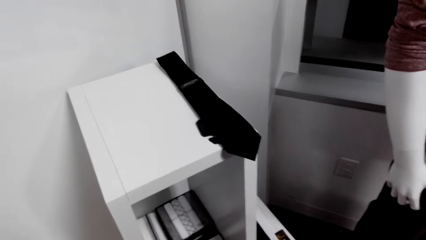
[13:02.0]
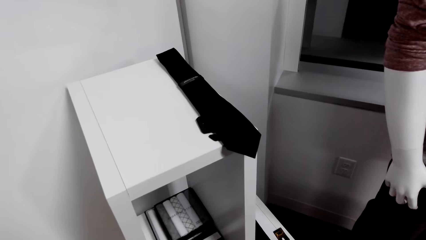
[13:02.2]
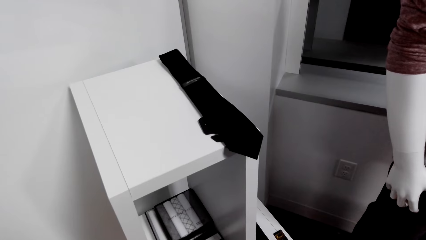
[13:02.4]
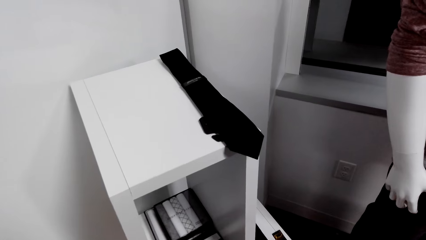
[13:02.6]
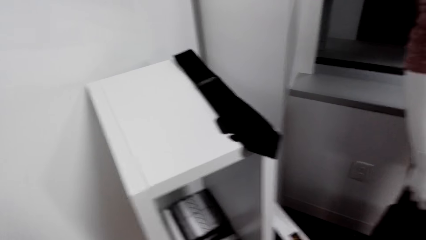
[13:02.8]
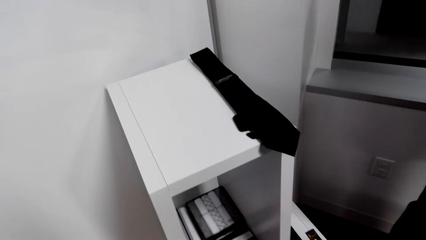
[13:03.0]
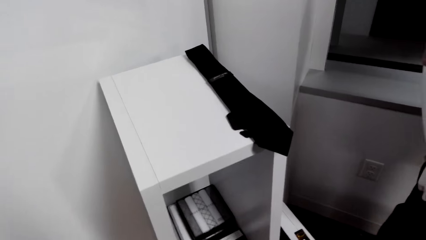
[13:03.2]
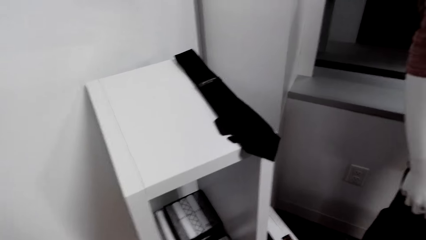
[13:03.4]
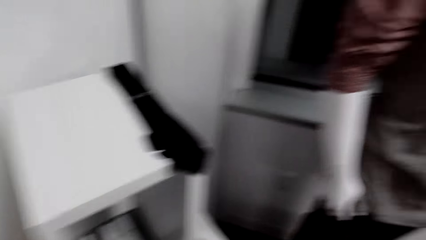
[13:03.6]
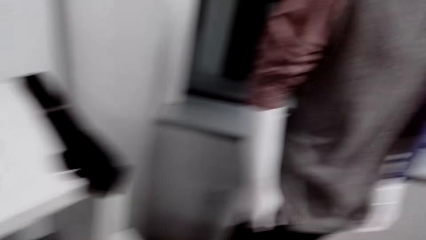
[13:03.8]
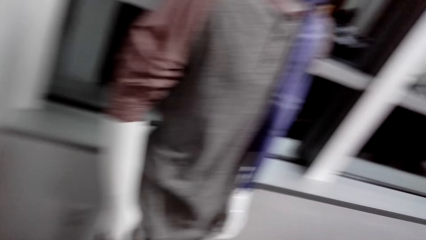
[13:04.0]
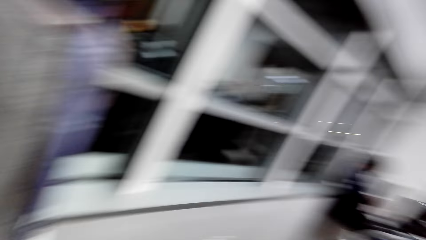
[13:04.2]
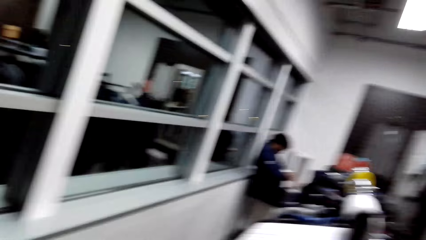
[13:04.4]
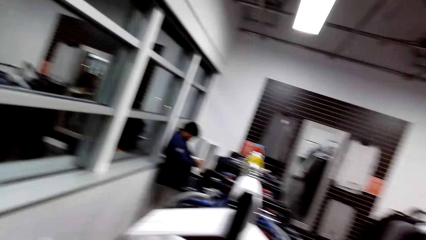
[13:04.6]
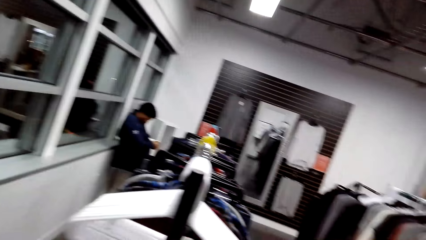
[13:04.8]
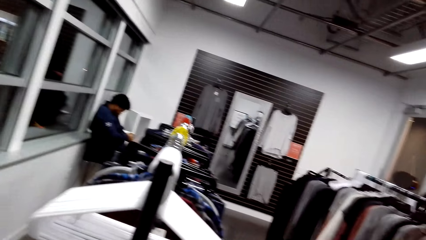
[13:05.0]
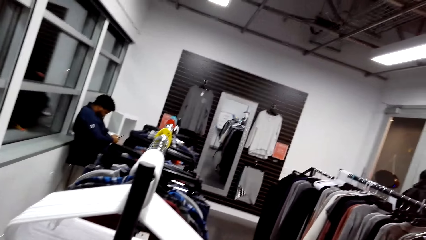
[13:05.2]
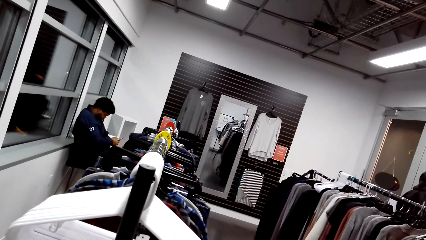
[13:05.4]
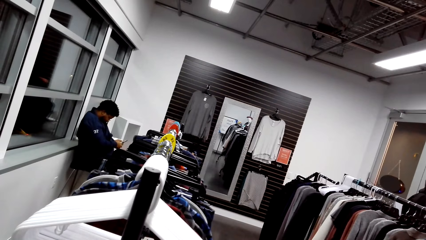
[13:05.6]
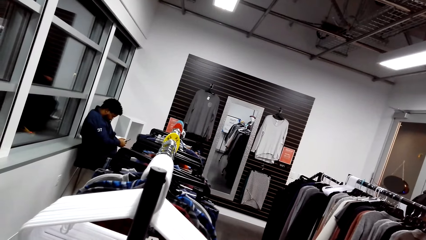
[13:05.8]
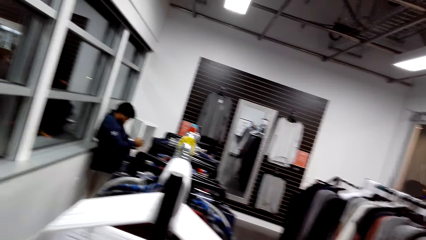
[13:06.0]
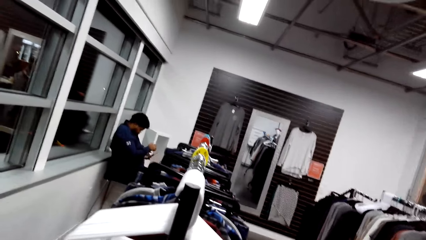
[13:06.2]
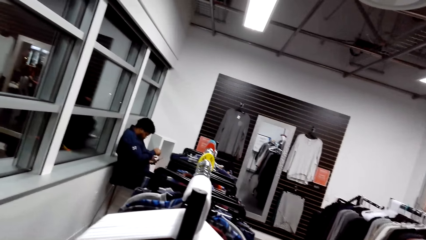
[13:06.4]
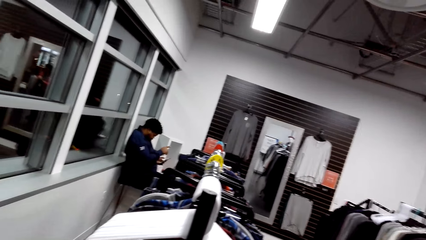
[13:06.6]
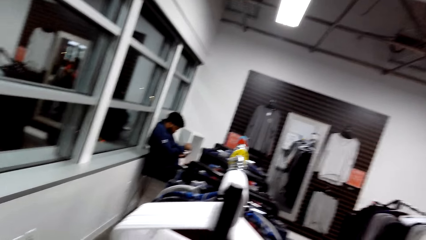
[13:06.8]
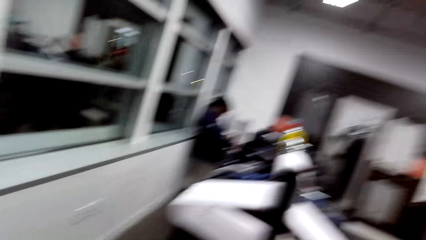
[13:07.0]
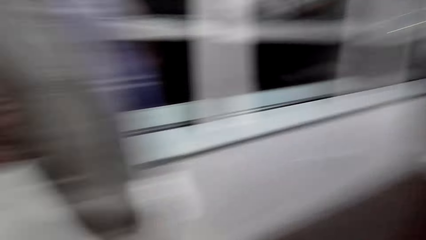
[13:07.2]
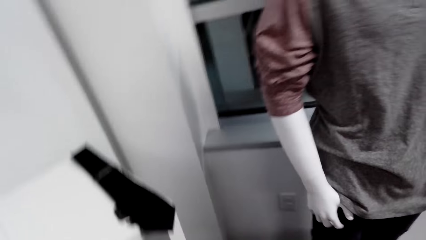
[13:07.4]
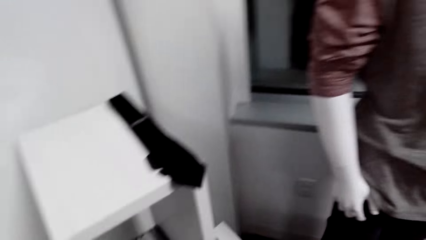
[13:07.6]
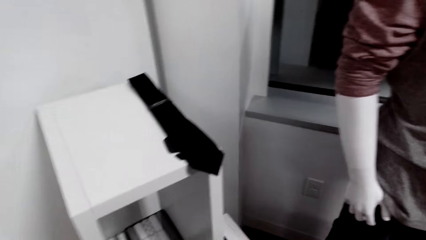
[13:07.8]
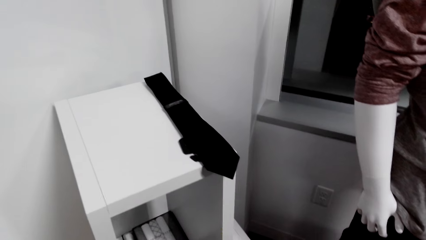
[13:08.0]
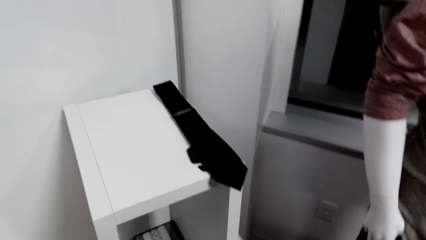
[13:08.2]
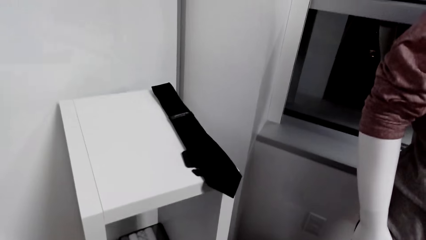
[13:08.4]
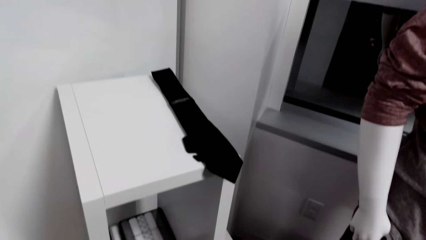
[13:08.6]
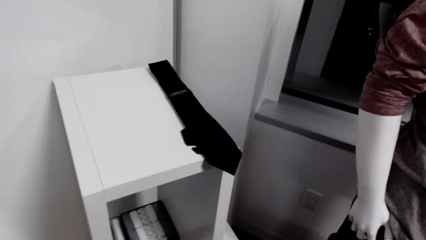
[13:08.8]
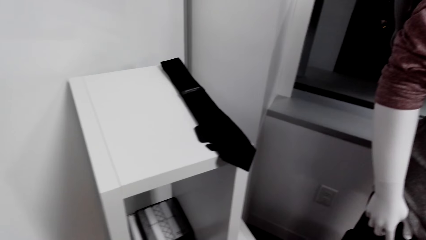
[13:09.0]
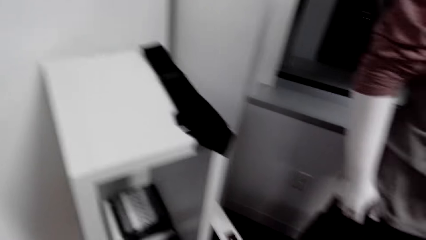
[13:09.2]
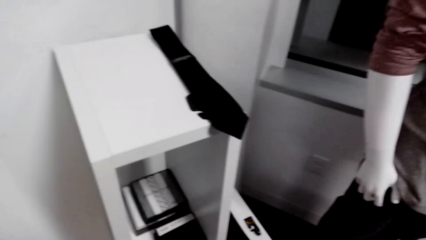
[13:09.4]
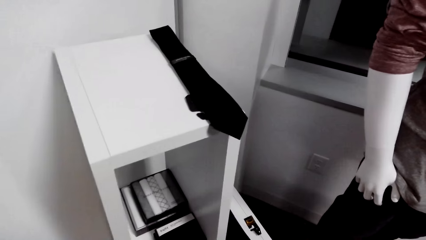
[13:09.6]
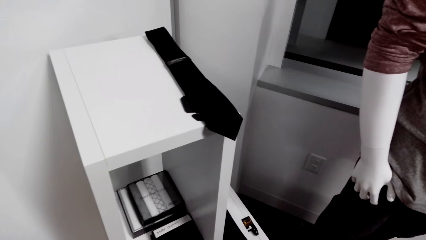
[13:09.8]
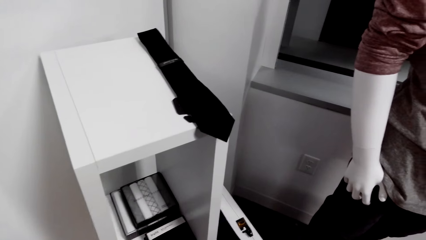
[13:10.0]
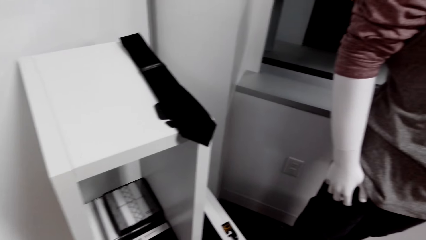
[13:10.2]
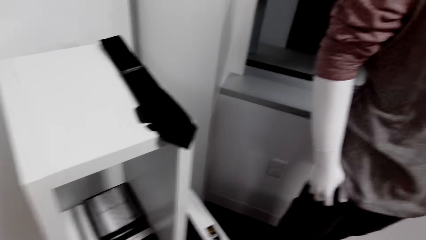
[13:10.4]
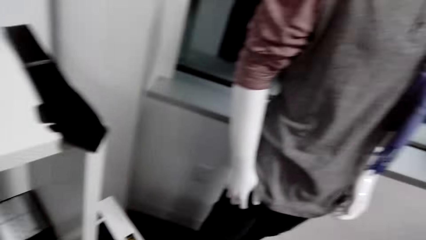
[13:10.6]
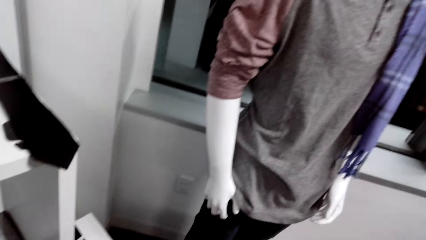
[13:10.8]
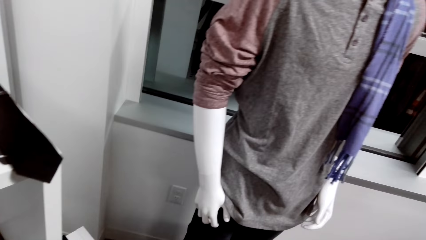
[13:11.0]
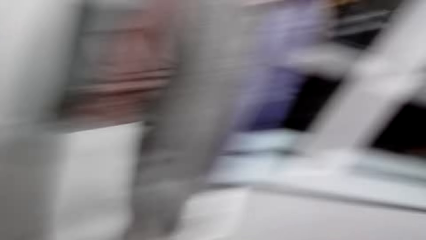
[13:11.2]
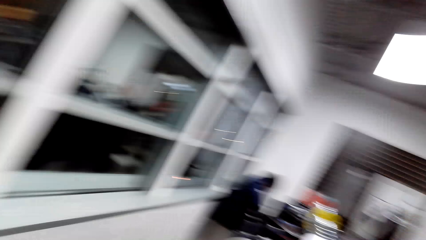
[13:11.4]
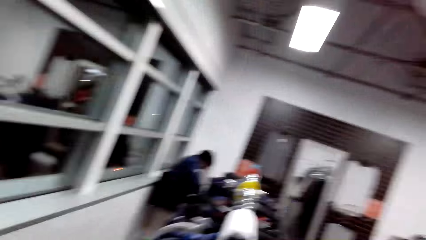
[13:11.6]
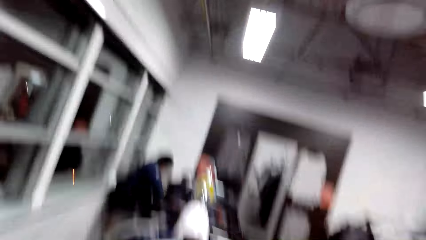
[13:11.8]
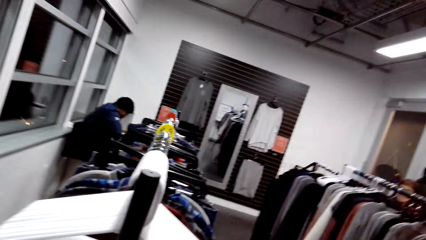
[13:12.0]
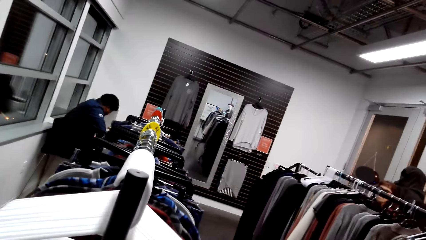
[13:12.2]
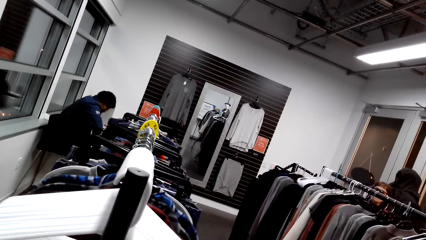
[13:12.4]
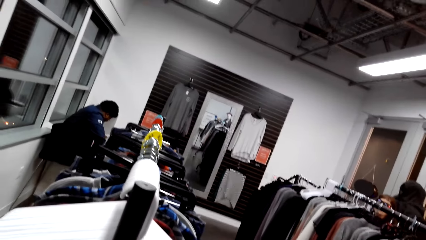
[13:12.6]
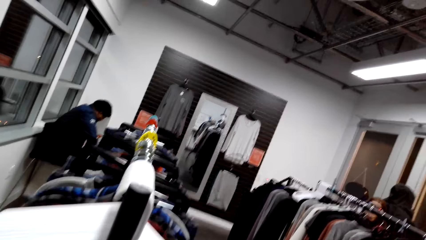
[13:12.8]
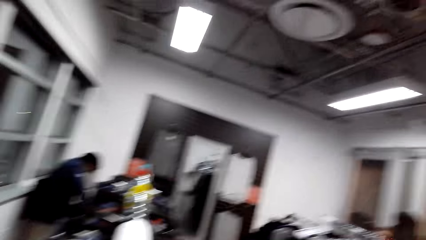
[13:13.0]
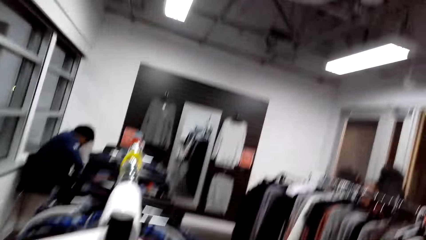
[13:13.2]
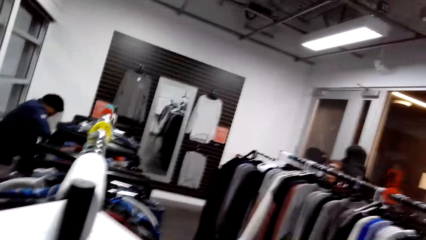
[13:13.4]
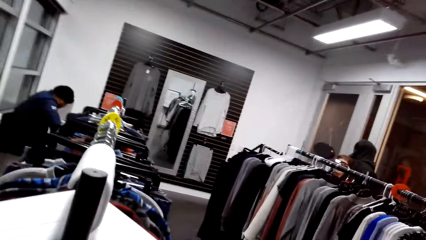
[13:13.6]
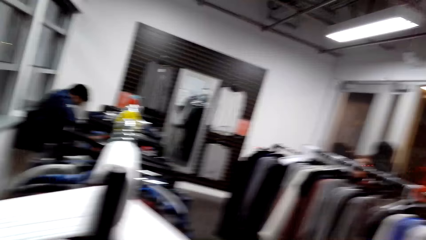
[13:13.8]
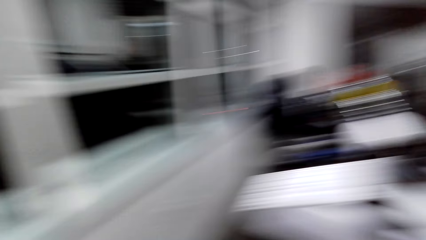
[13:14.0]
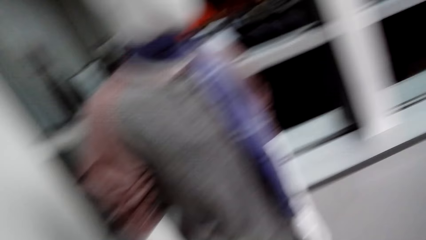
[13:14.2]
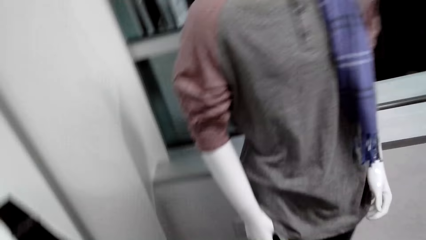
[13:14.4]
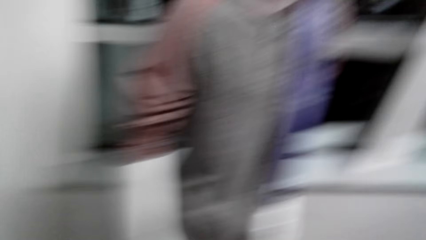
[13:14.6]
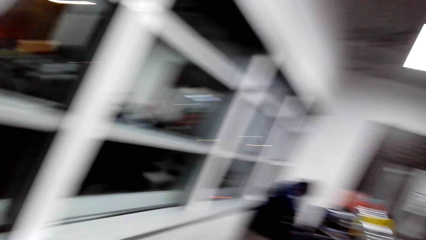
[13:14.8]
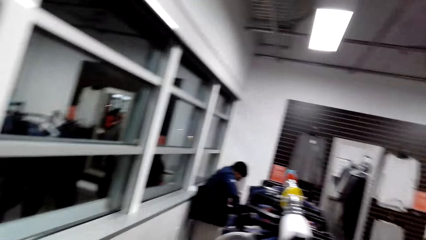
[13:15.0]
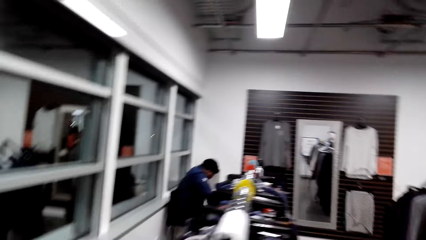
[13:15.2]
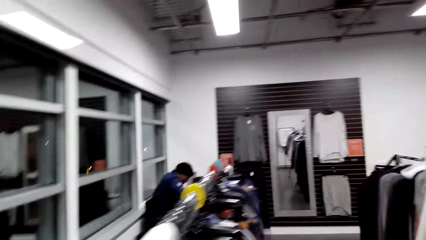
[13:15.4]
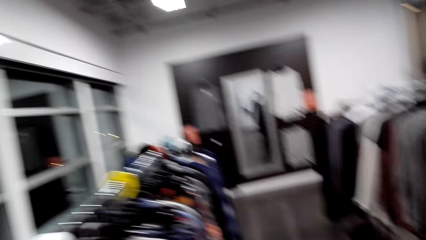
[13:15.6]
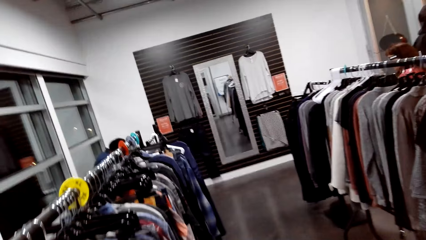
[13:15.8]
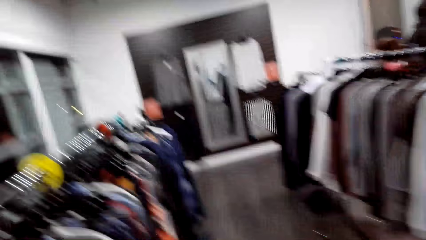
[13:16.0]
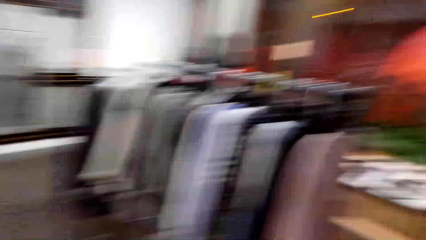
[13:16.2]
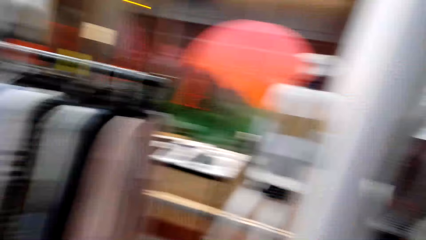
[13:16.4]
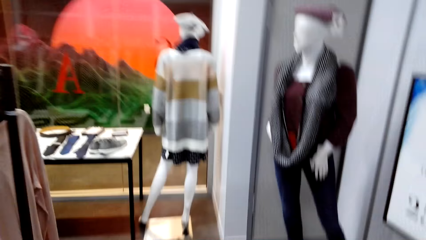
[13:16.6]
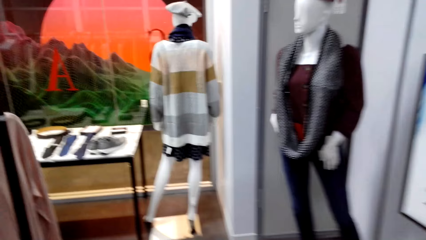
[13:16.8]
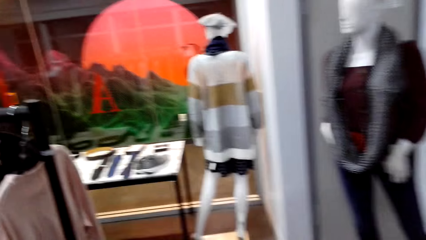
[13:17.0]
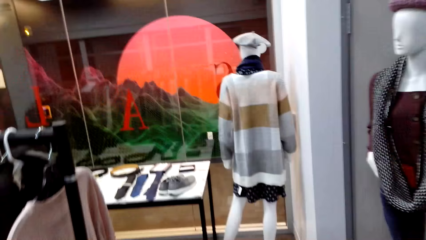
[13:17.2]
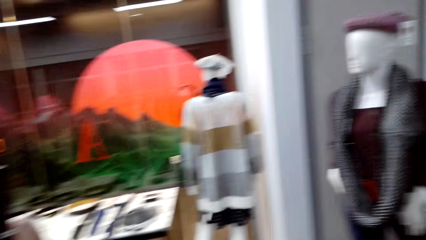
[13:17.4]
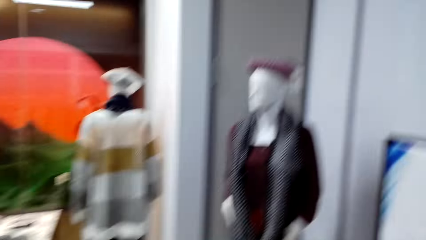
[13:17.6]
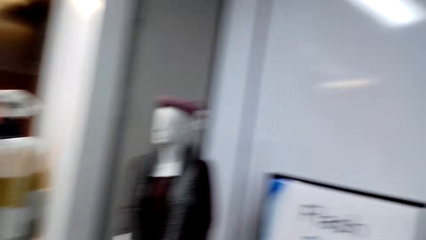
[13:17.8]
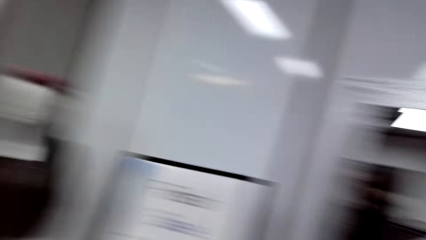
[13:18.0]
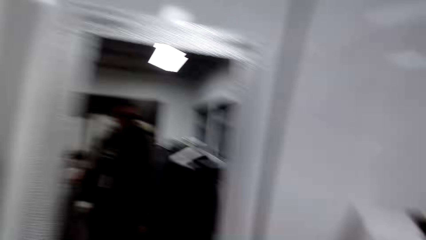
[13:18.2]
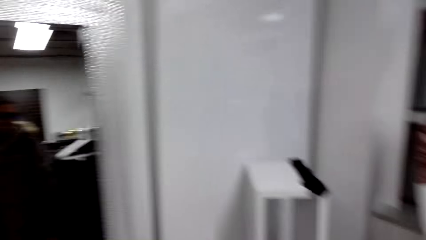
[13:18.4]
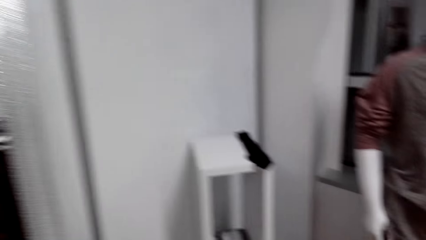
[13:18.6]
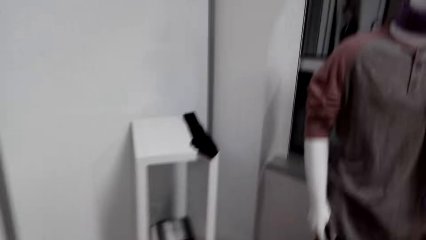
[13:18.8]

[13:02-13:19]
A man uses a phone. The camera wearer looks around the clothing store. They dialogue with the man. They look around the clothing store. They dialogue with the man. They walk around the clothing store.
